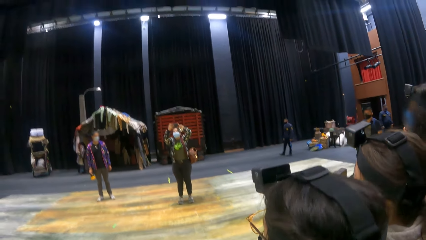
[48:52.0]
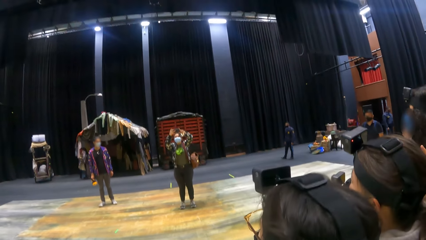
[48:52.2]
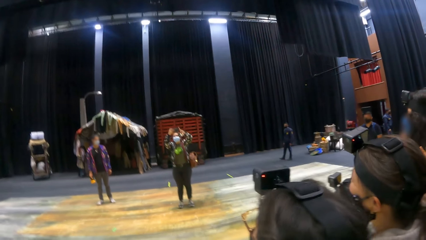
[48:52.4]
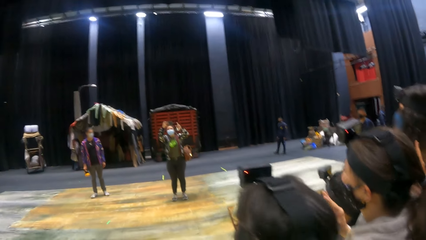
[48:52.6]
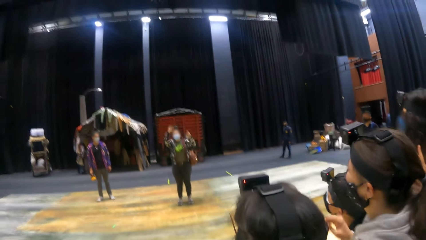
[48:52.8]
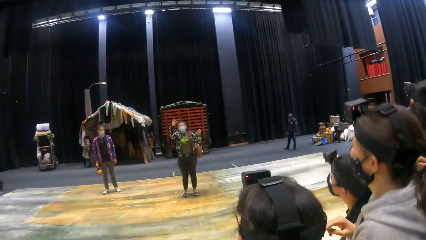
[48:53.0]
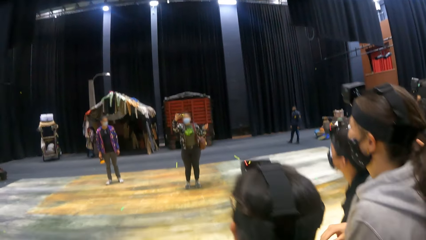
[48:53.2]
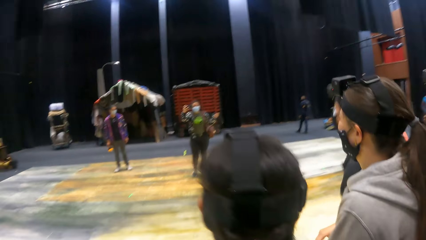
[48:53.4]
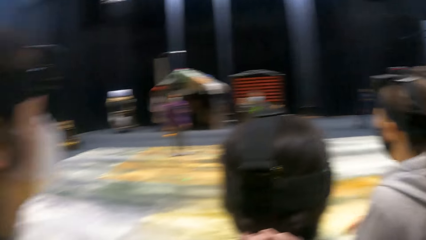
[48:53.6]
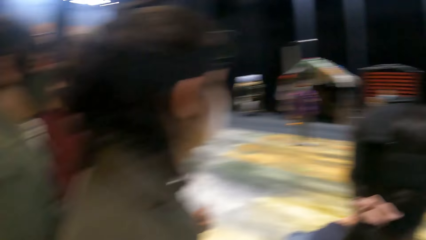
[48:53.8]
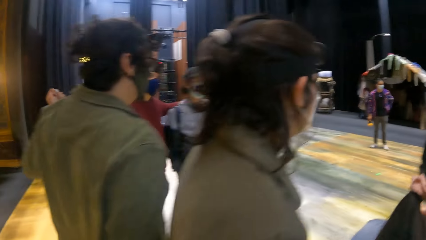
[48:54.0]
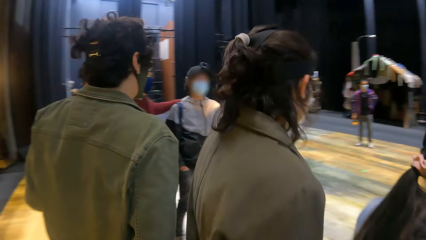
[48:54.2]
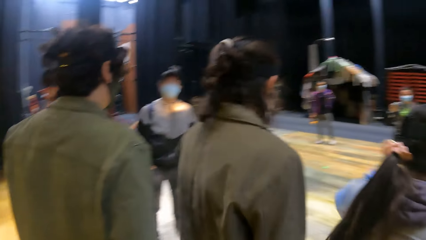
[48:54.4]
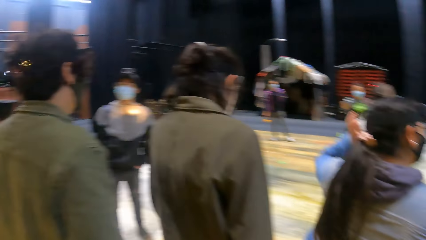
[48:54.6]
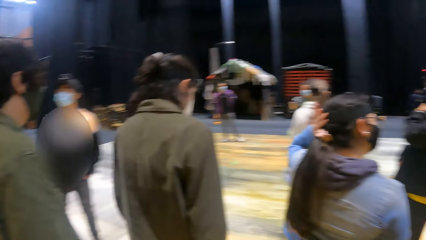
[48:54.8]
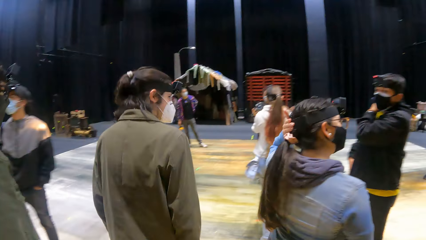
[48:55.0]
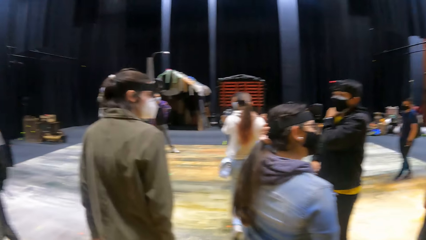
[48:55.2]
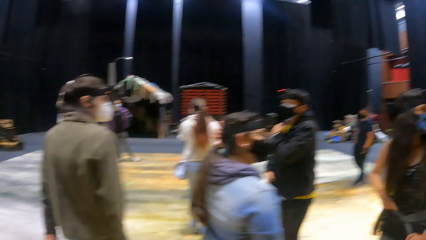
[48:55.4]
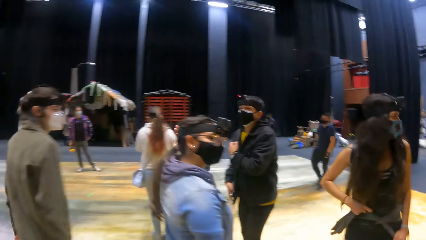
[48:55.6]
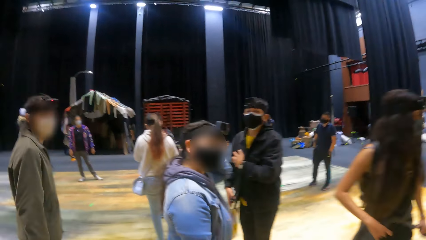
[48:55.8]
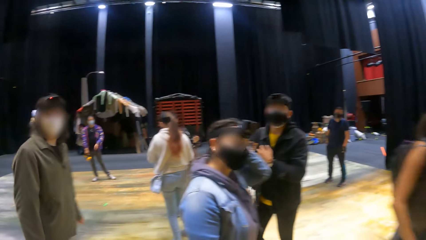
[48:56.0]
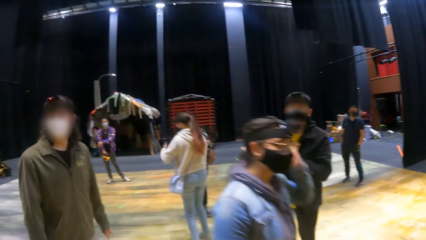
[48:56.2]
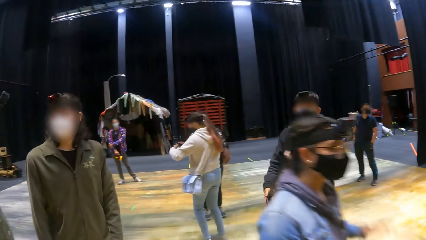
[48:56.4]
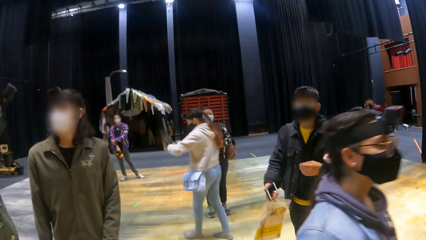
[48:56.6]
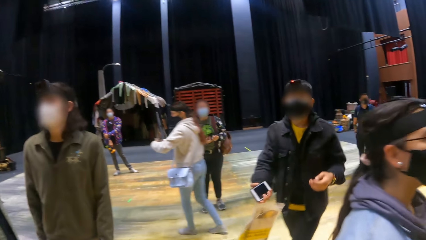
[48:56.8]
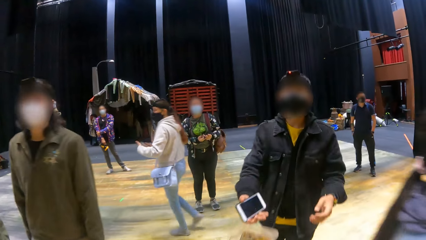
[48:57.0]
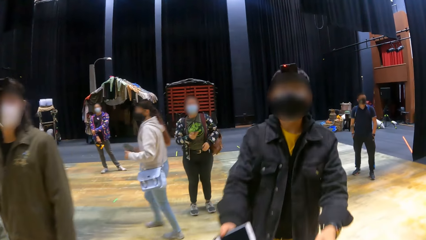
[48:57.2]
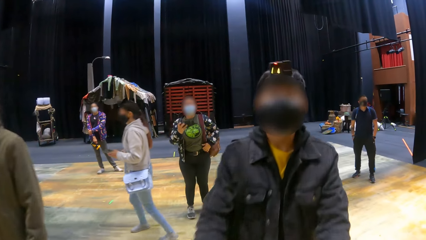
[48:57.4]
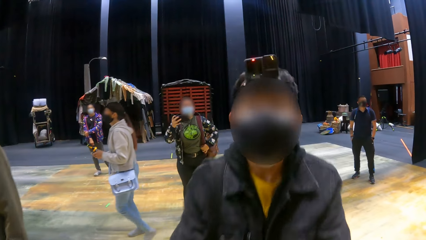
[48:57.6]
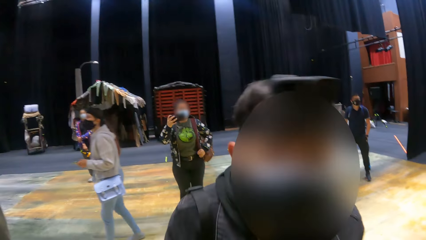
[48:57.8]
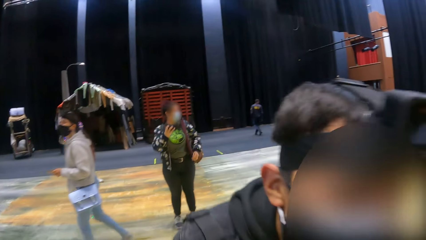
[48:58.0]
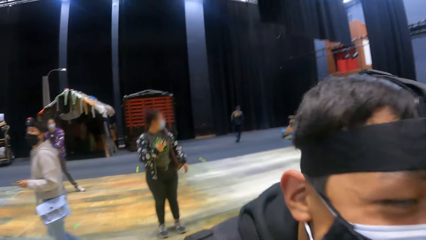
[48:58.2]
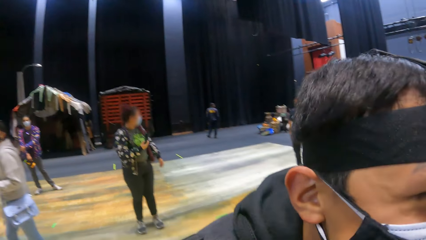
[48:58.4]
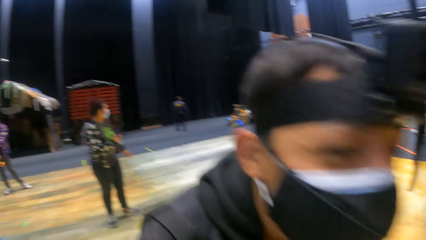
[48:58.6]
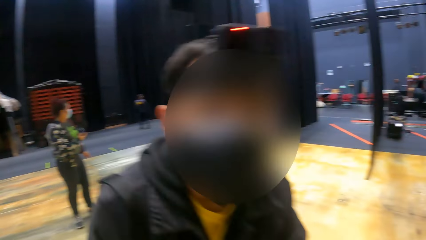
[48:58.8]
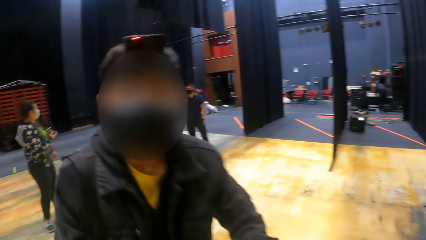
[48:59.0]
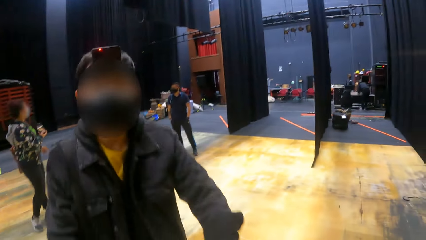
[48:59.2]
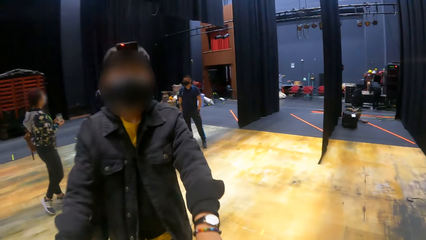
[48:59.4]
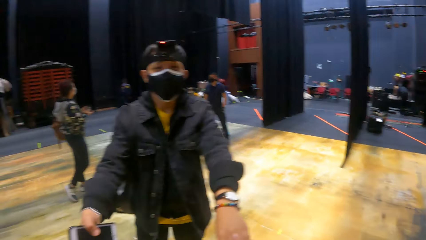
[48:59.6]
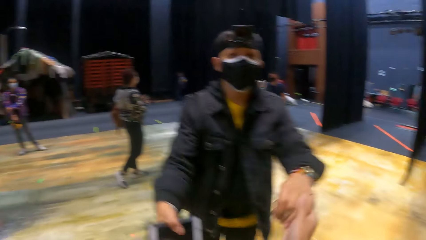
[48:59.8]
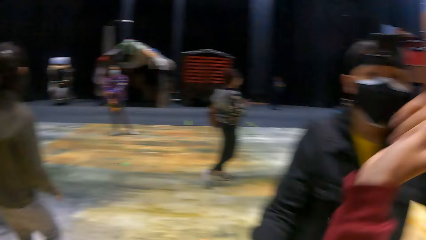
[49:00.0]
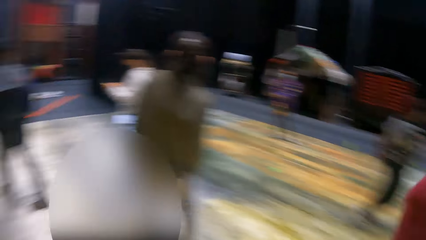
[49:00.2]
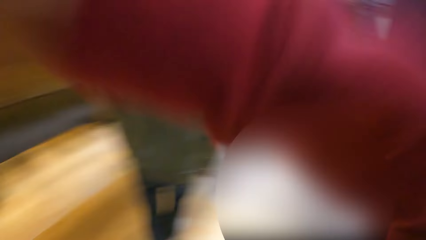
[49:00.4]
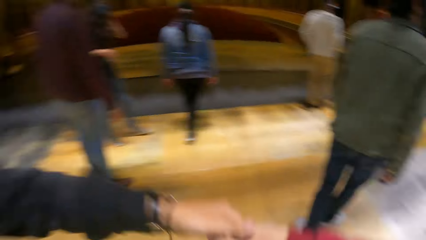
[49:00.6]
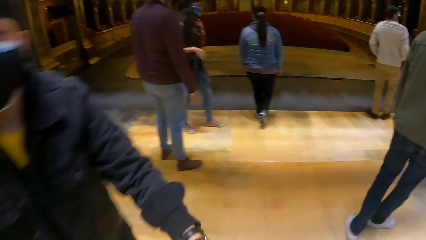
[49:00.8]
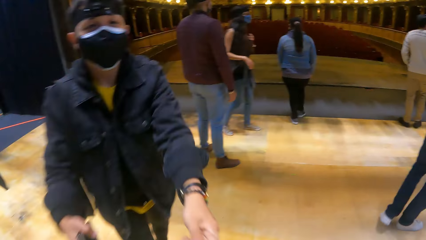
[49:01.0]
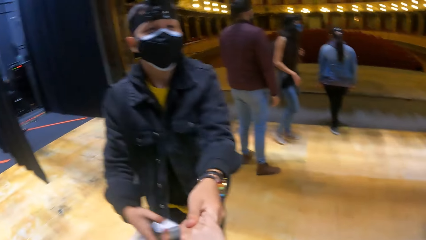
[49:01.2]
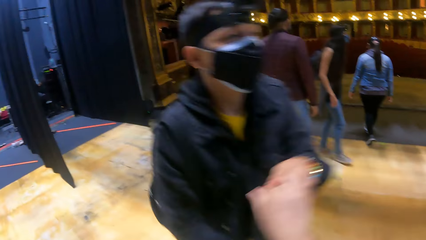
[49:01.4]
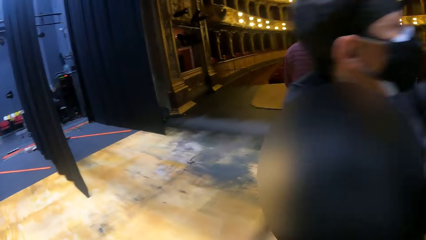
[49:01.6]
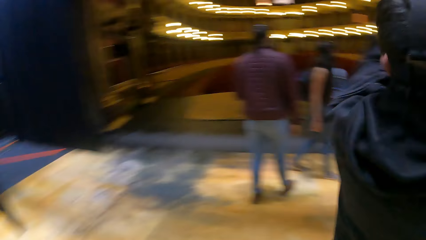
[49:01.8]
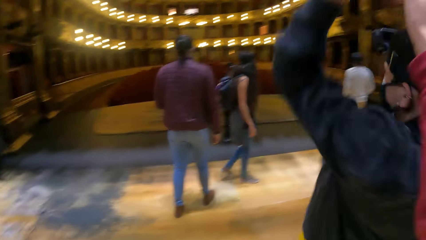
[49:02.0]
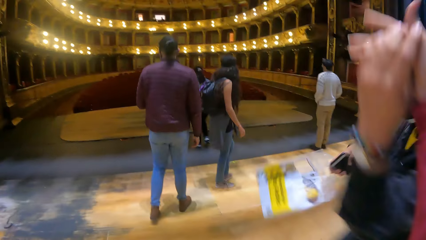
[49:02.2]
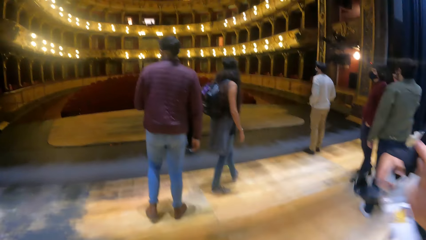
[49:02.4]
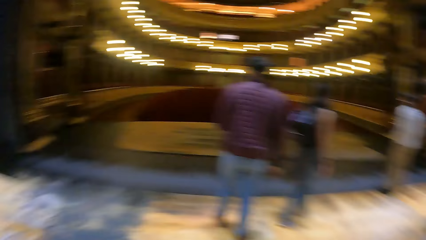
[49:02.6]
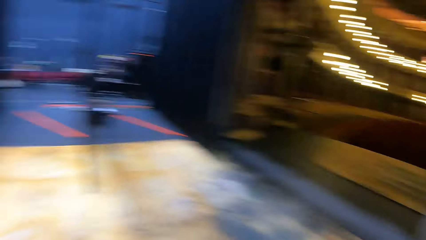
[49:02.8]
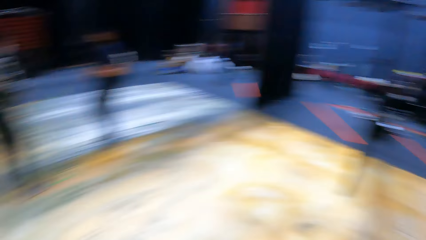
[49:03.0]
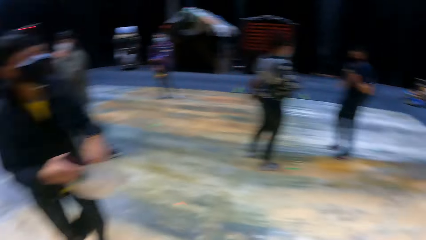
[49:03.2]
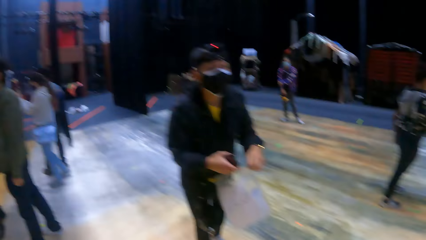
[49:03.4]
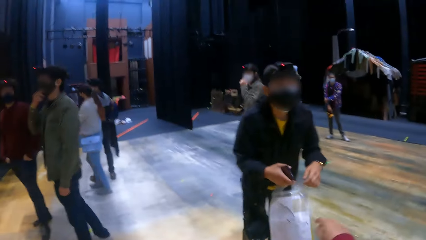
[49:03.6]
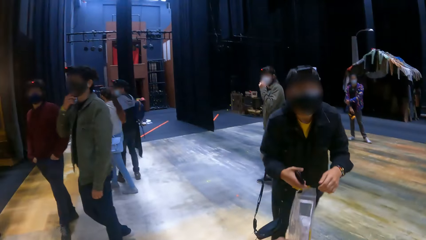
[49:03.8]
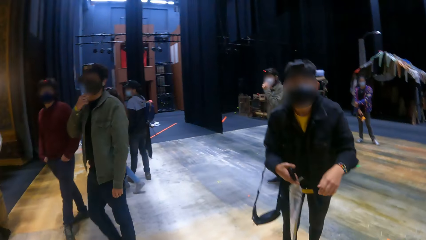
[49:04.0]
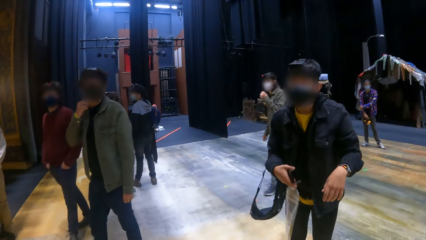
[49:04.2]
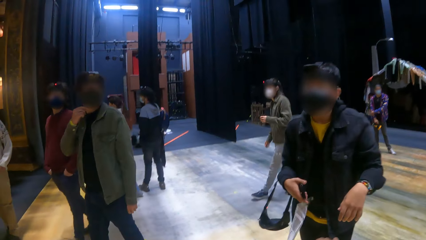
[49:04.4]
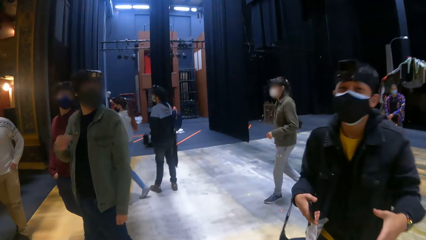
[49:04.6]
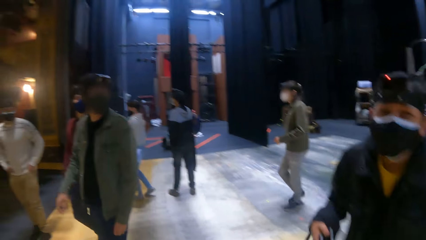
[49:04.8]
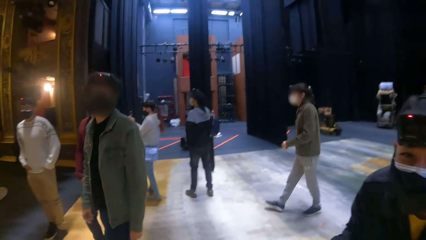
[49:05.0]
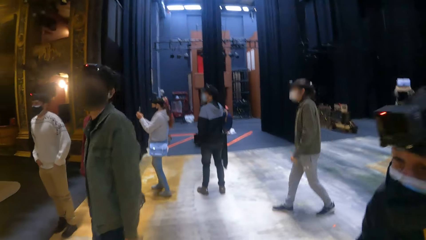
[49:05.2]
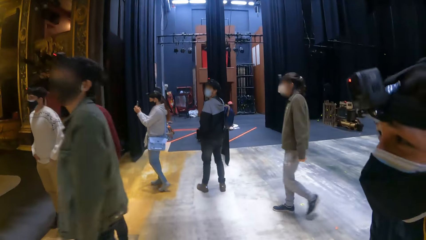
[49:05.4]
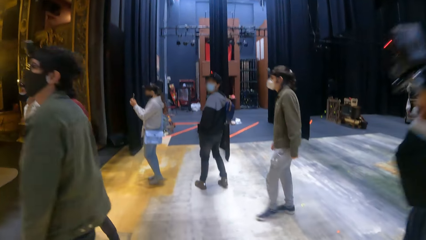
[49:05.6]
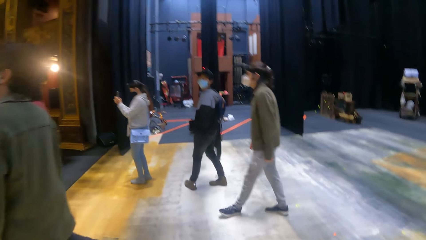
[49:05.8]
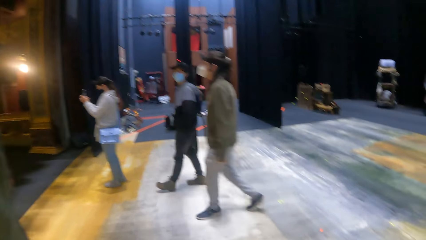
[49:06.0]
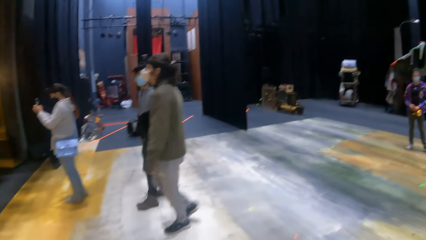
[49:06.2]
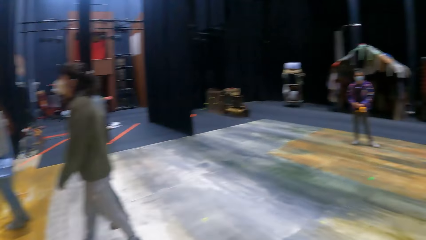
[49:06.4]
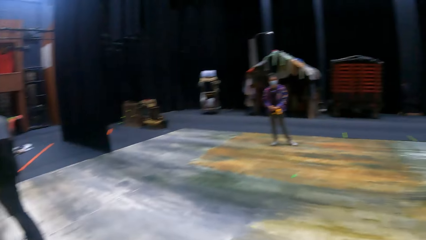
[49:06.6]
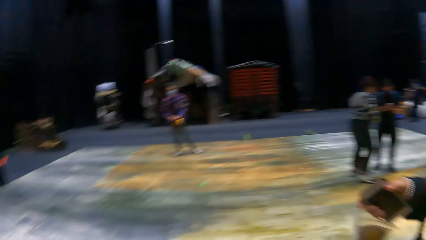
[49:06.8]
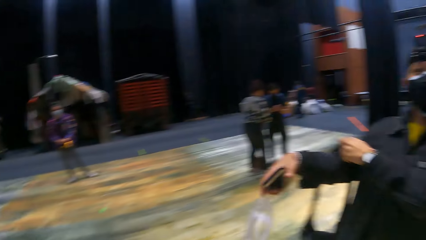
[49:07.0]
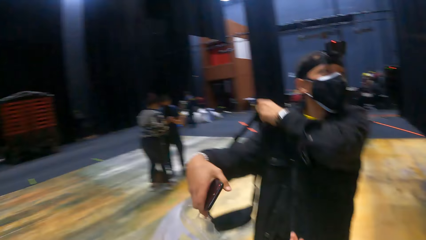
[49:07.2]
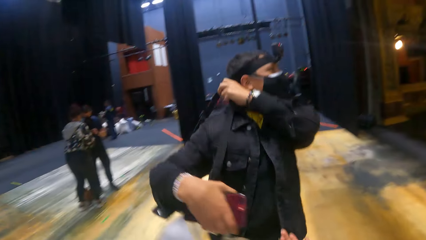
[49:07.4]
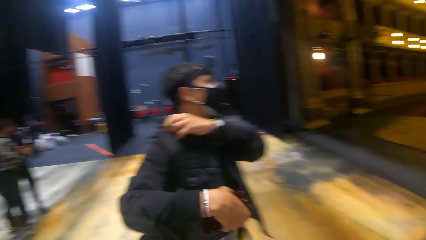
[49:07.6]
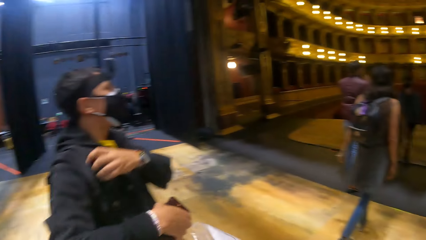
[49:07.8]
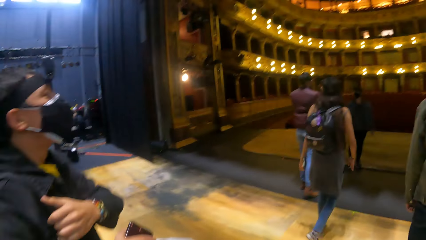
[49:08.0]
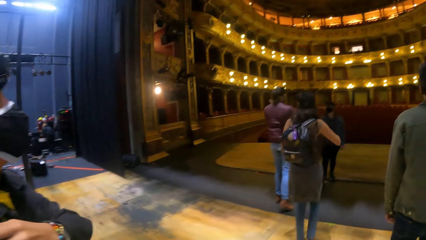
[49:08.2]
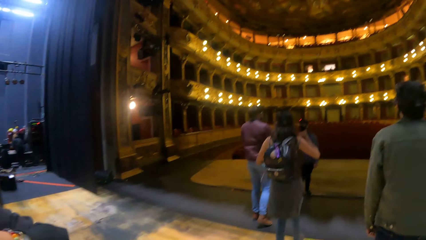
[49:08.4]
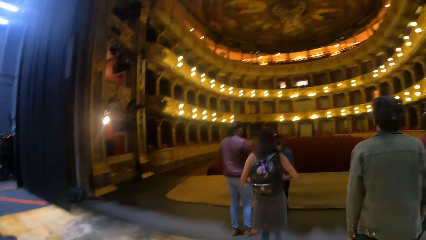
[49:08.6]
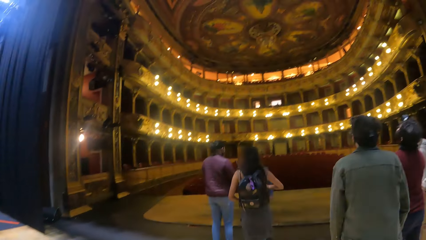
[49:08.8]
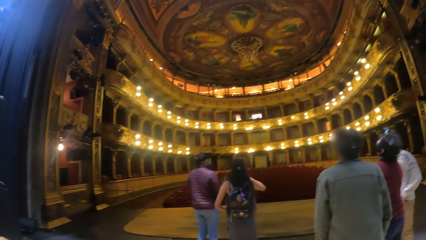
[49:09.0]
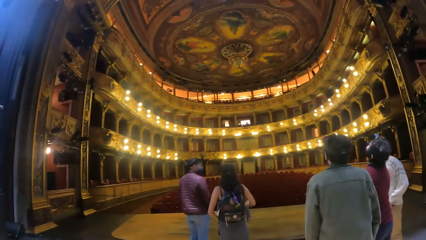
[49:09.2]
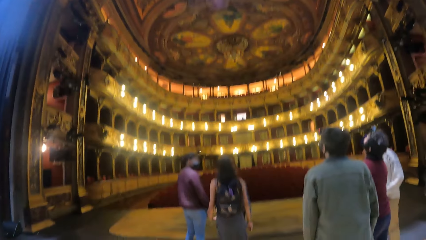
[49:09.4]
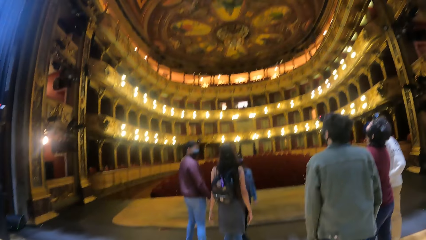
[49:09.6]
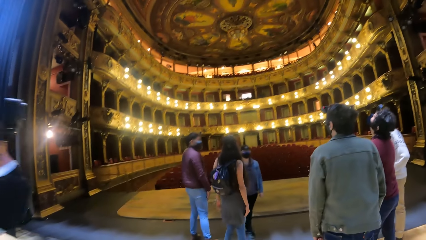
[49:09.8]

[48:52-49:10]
A woman holds the phone in her right hand. Another woman touches her hair with her left hand. The camera wearer walks around. A man dances with the camera wearer. The camera wearer holds hands with the man and dances with the man. Another man touches the facemask on his face with his left hand. The camera wearer turns around. Another woman operates her phone in both hands. The camera wearer walks around. The first man adjusts a bag on his right shoulder with his left hand. Another woman interacts with the second woman.
